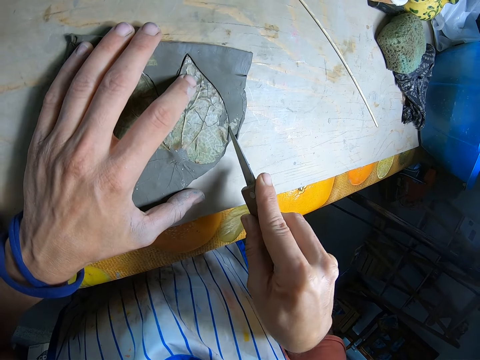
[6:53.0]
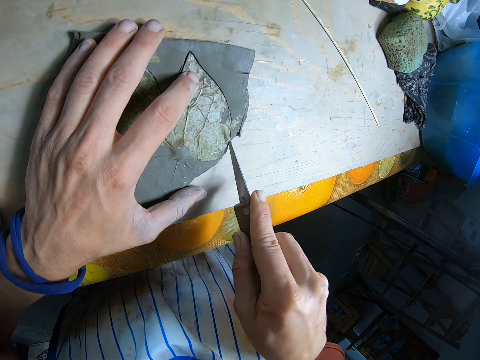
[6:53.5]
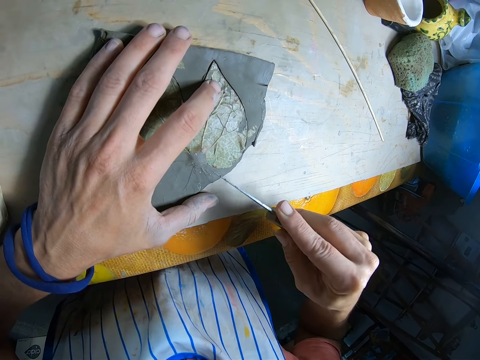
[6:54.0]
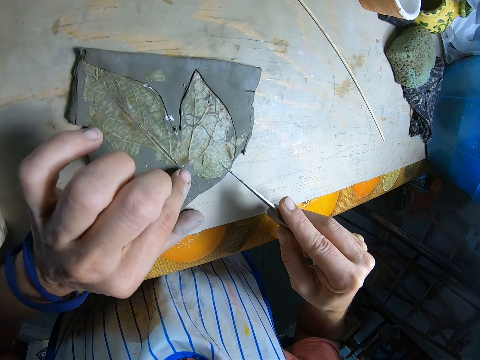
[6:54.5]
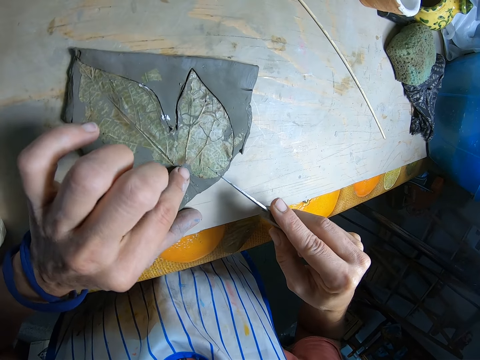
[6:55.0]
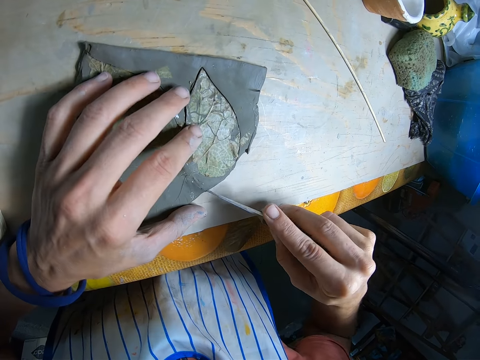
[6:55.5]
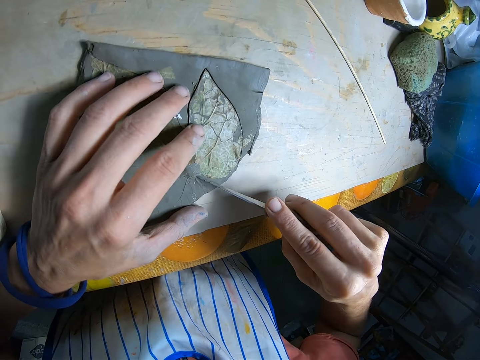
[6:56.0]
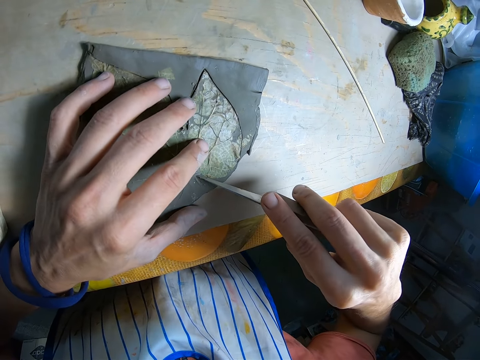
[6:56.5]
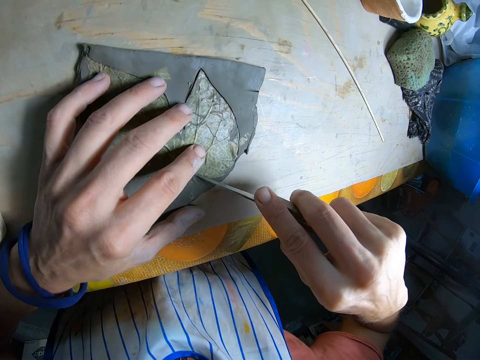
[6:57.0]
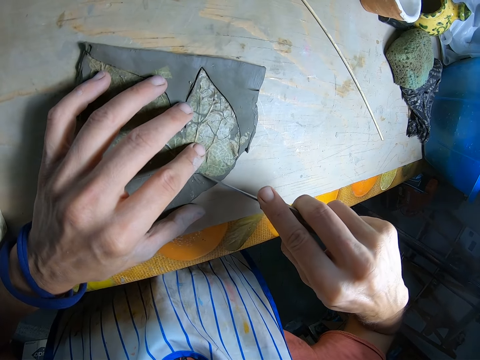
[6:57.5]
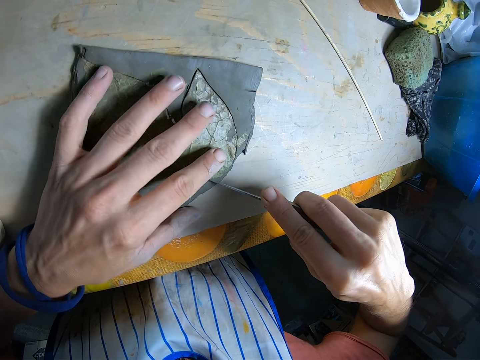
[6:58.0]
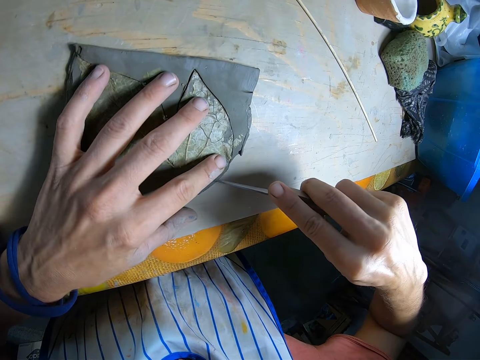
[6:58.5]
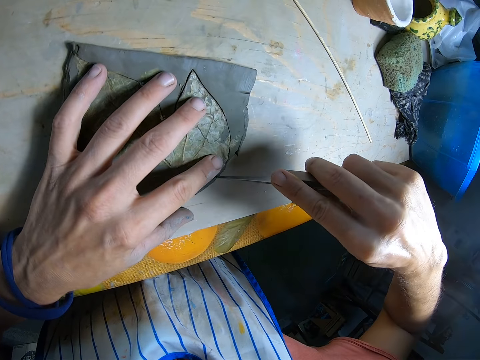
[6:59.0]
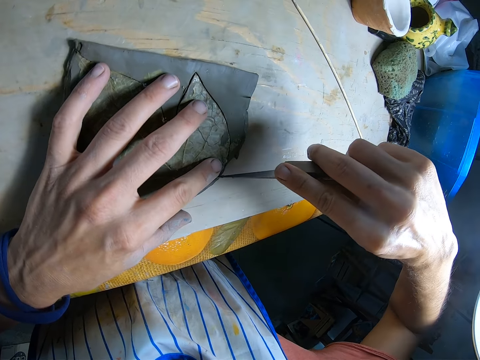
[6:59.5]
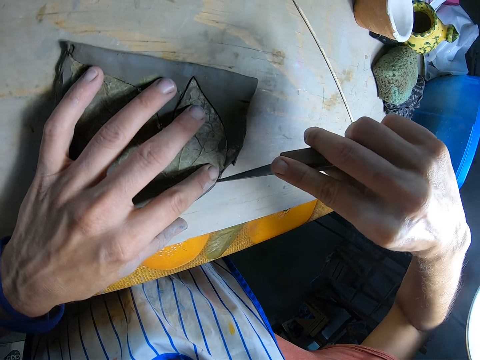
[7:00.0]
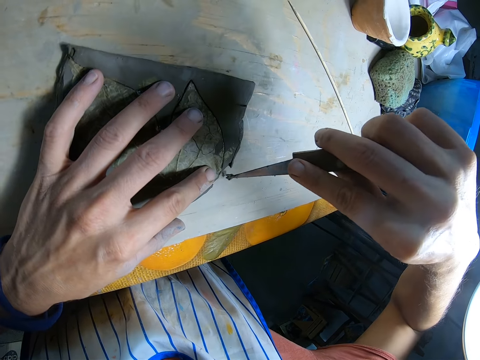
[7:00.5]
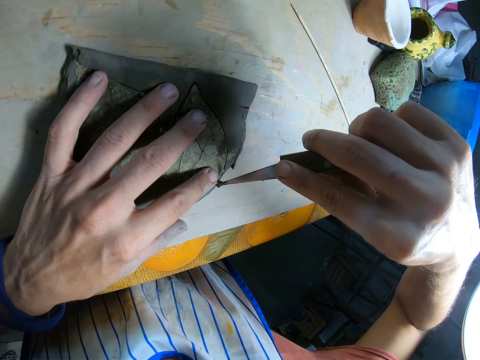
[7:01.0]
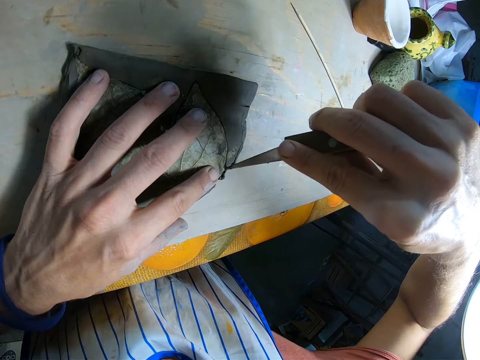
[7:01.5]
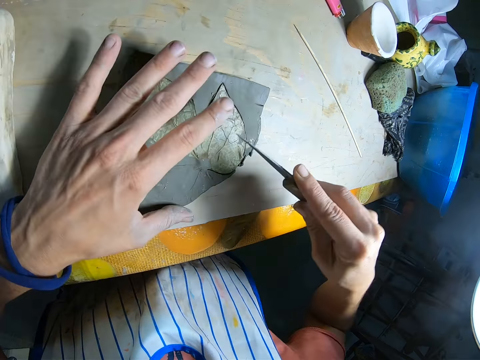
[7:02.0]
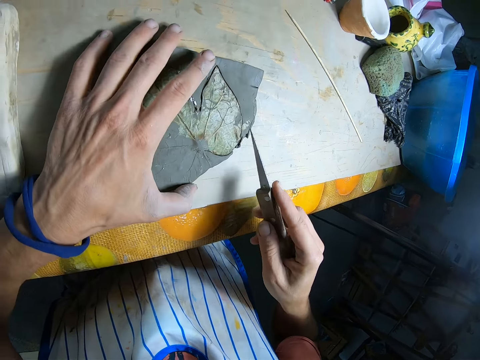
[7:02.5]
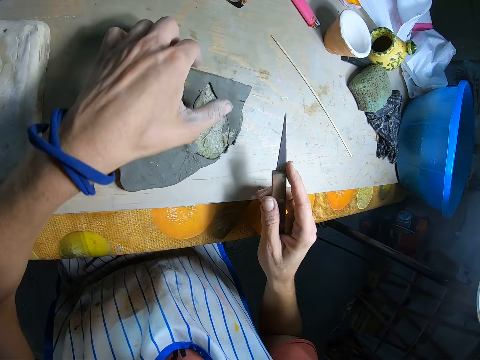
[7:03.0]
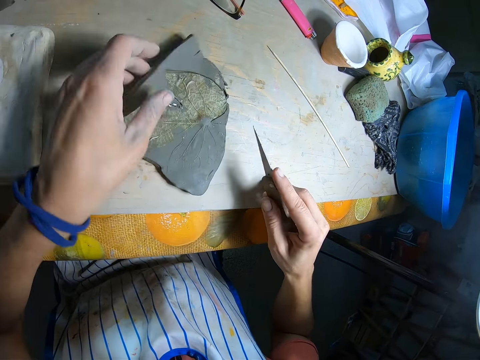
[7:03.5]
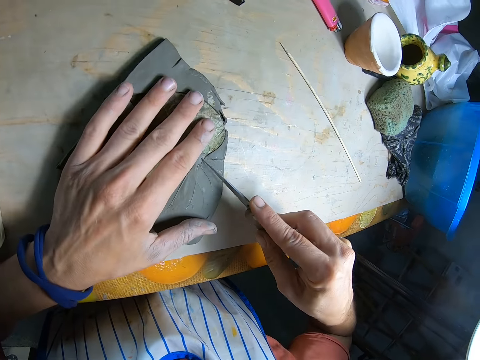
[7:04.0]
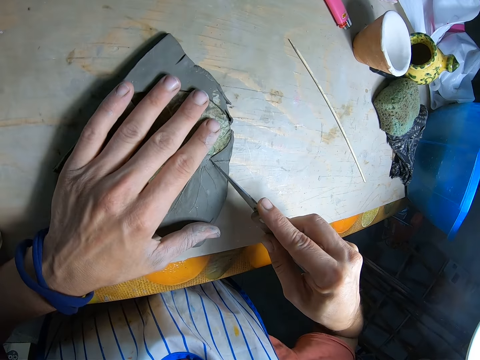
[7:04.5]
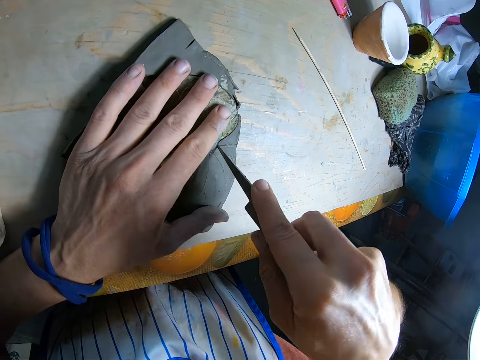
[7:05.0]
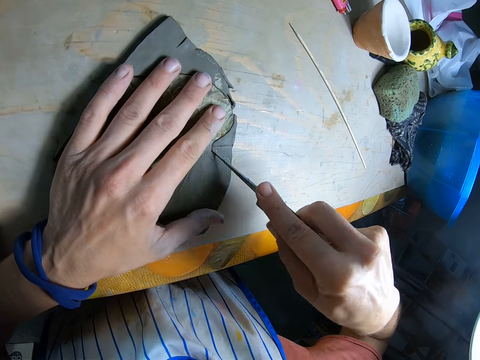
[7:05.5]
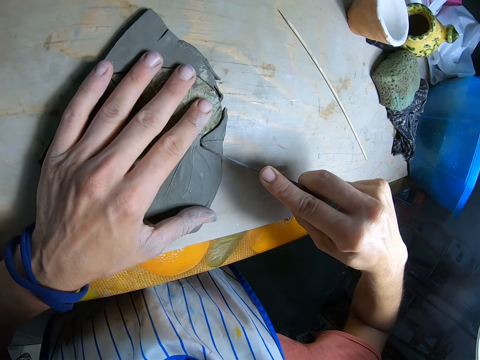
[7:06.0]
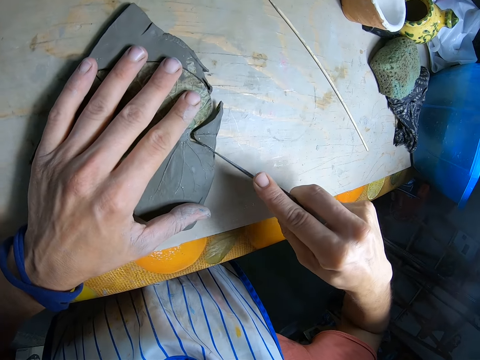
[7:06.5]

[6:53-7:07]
The camera wearer touches the mold with his left hand. He cuts through the mold with the potter's knife in his right hand. He moves the mold with his left hand. He cuts through the mold with the potter's knife in his right hand.

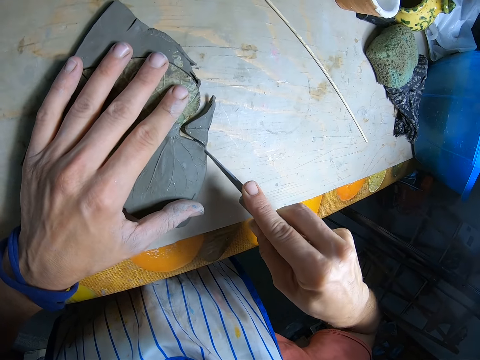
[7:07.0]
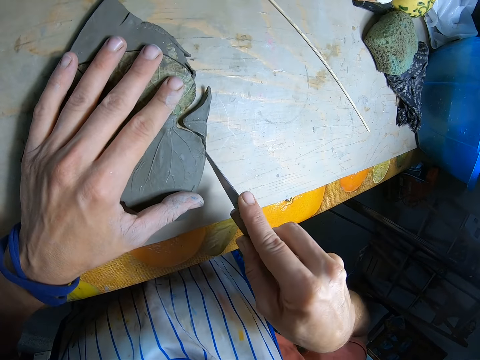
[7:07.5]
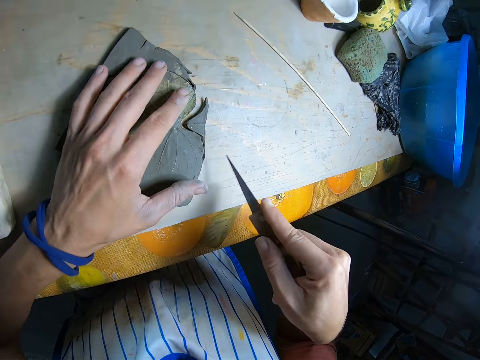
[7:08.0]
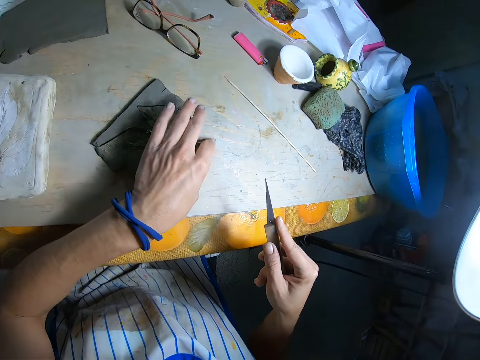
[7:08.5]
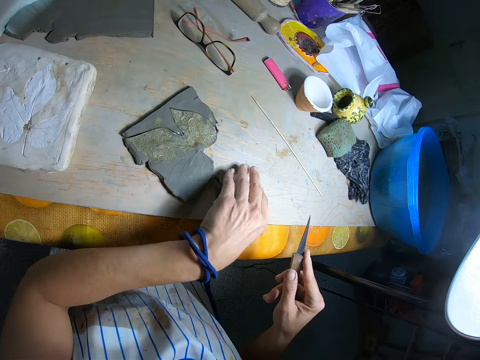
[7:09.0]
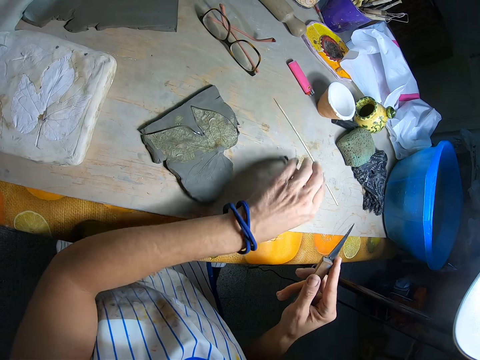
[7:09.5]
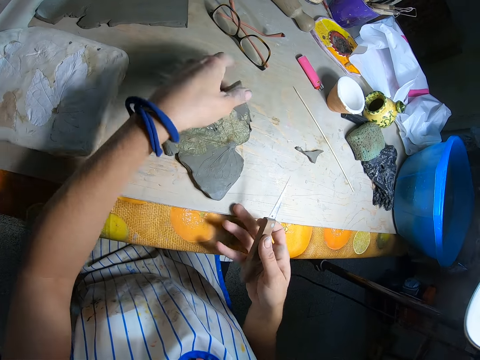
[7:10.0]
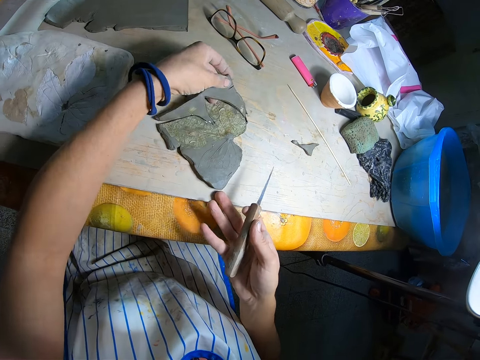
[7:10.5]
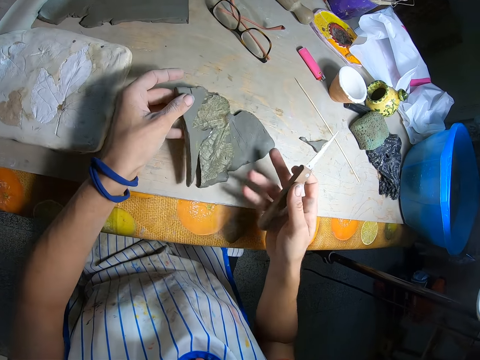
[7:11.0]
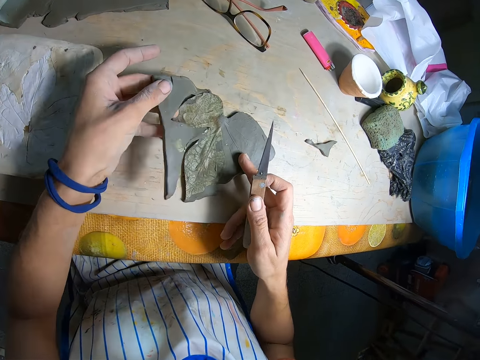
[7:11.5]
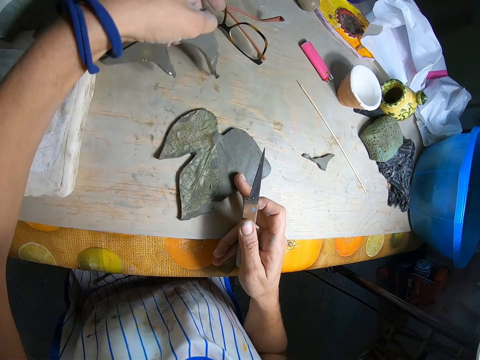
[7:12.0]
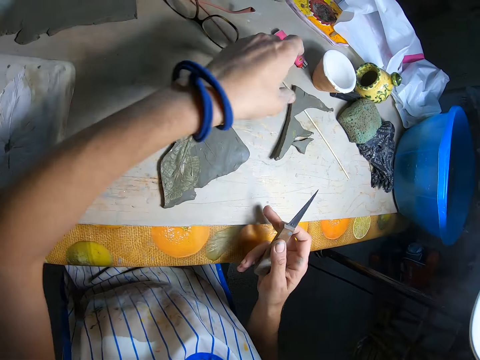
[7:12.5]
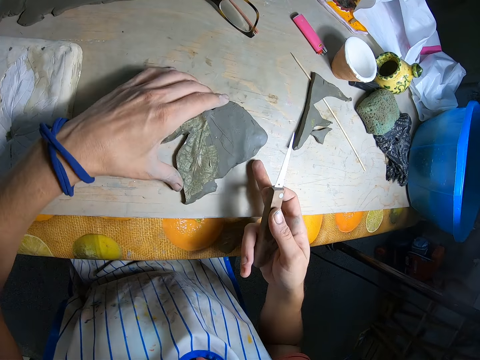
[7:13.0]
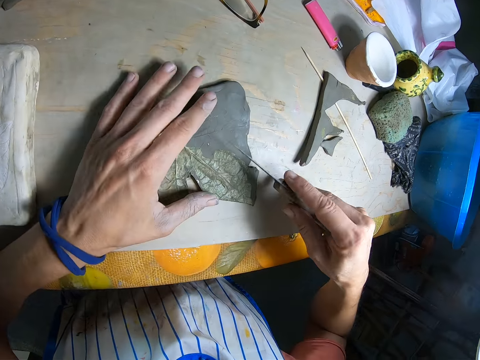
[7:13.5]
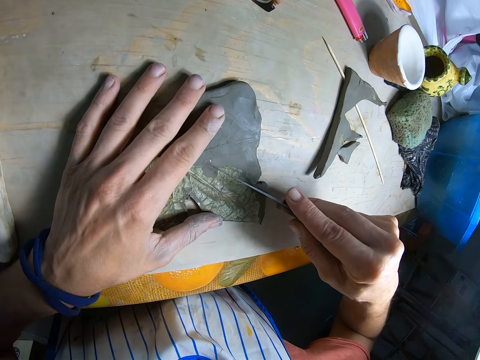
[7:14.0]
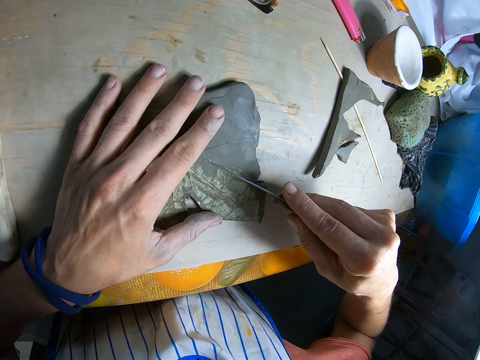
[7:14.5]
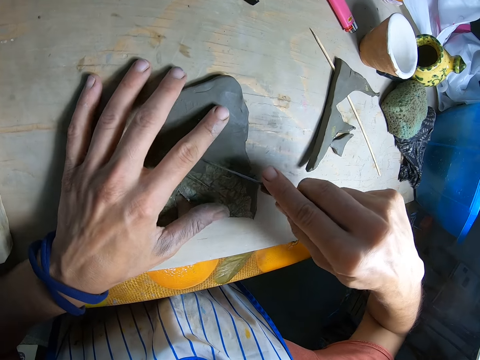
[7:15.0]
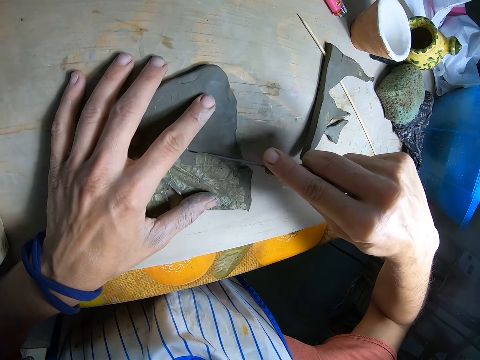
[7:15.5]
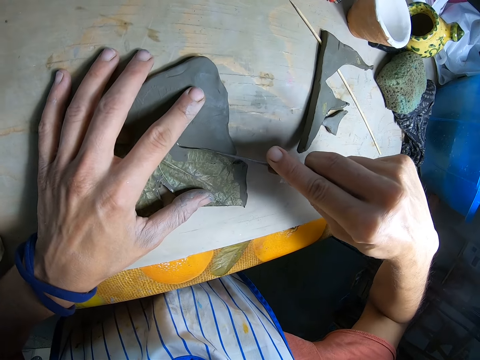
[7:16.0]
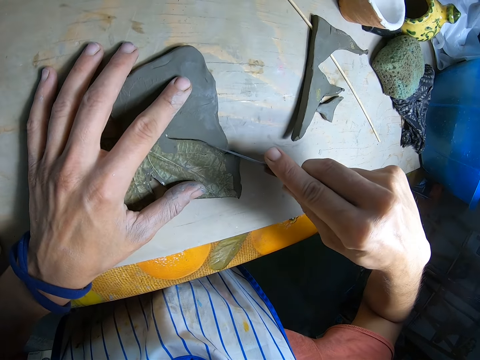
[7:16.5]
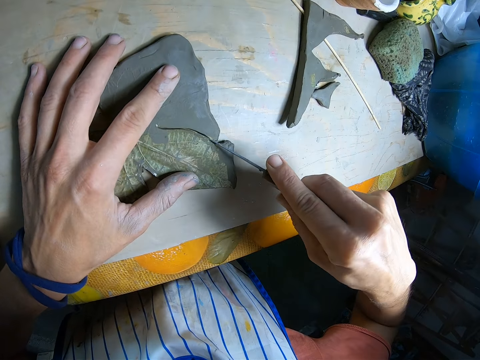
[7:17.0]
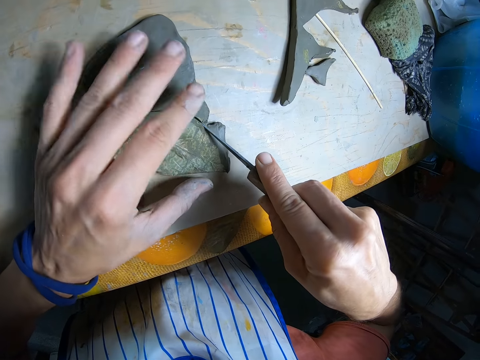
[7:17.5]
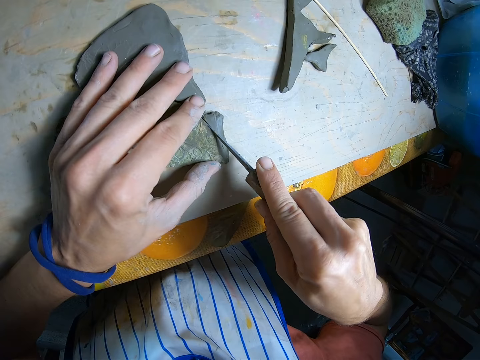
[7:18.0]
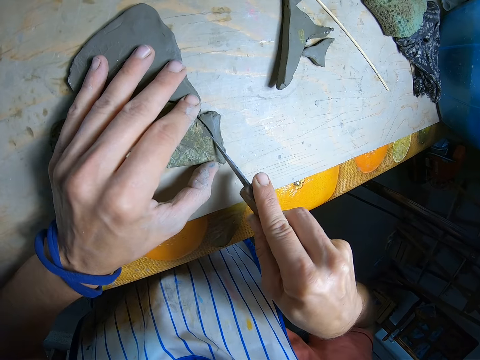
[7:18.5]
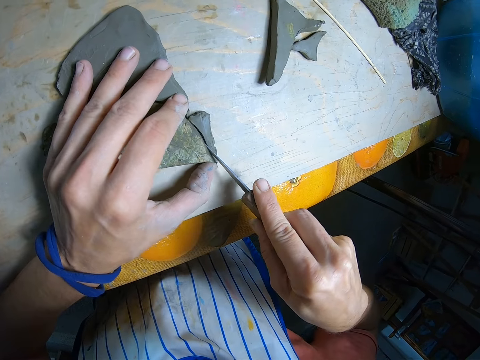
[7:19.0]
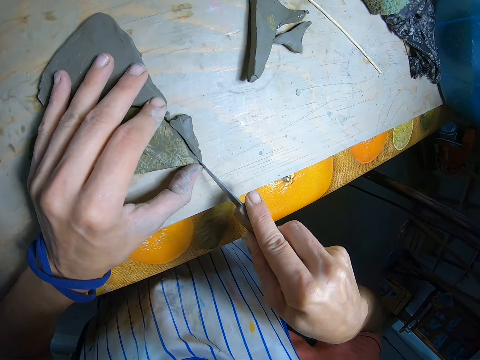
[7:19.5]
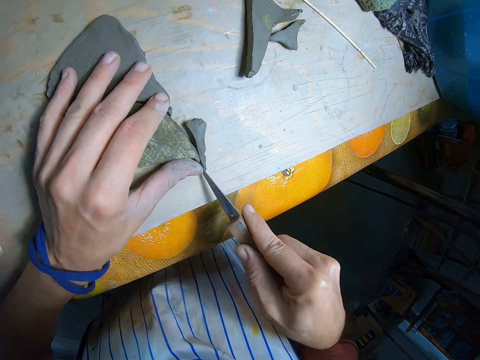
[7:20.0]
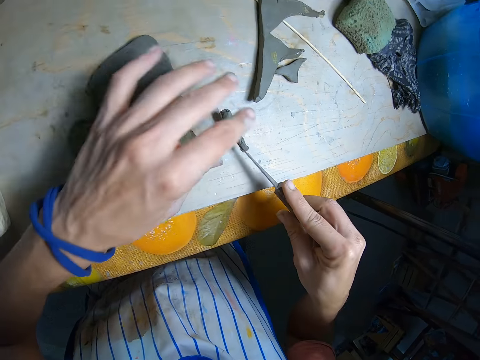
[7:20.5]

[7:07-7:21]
The camera wearer removes a piece of mold or polymer clay with his left hand. He pulls up a piece of the mold with his left hand. He turns the mold with both hands. He places his right hand on the mold. He cuts the piece of the mold with his left hand. He removes part of the polymer clay. He drops the piece of the mold in his left hand on the table. He turns the mold with his left hand. He cuts through the mold with the potter's knife in his right hand.
